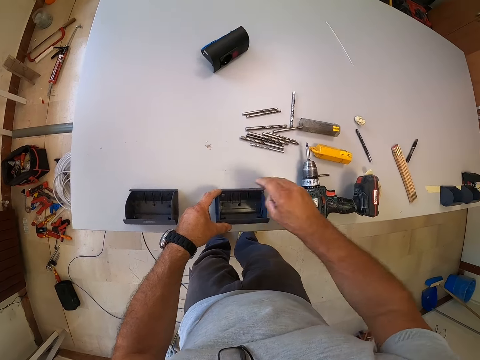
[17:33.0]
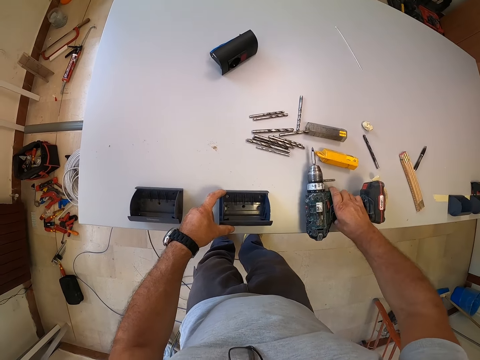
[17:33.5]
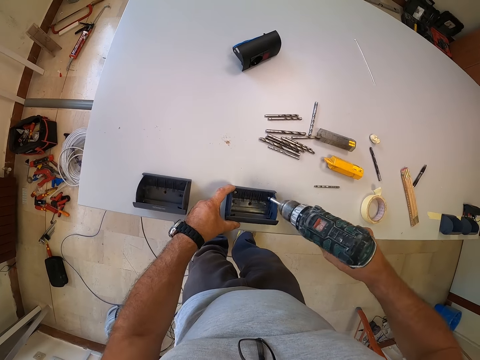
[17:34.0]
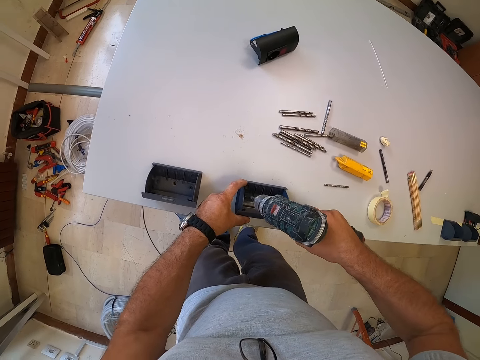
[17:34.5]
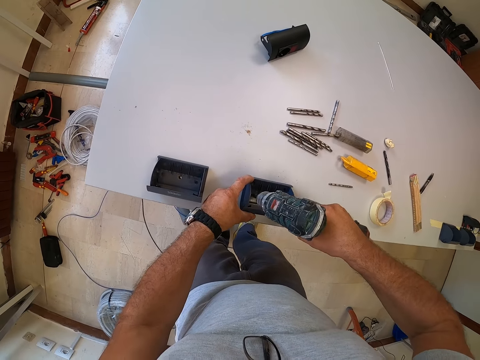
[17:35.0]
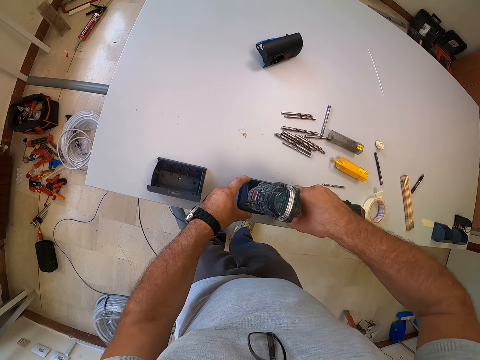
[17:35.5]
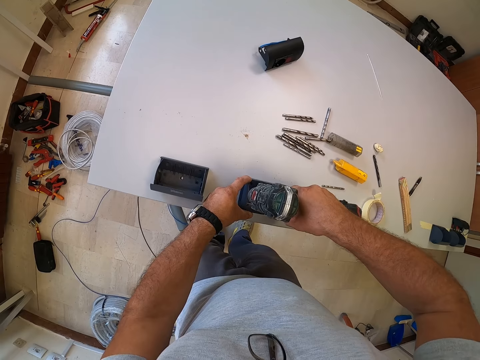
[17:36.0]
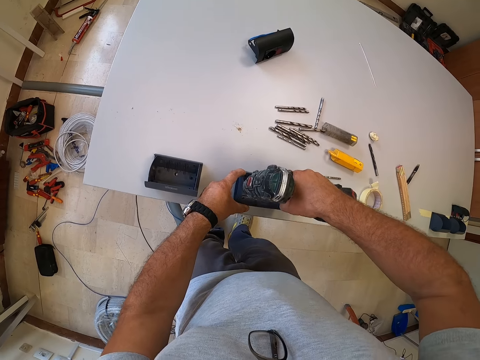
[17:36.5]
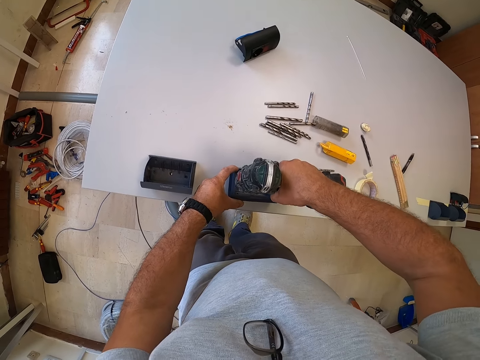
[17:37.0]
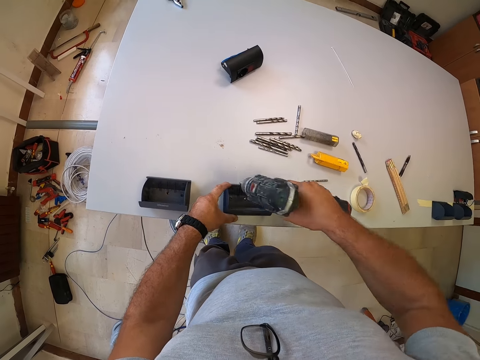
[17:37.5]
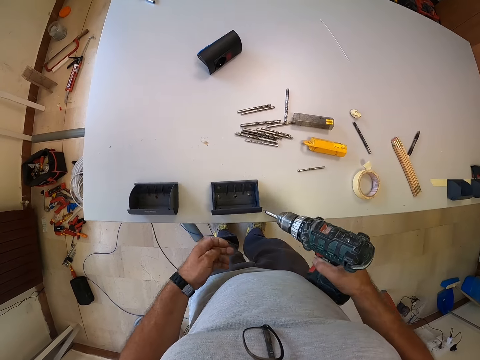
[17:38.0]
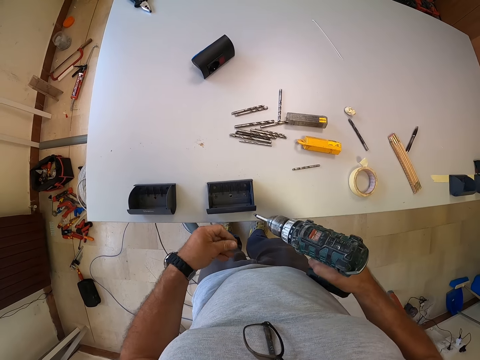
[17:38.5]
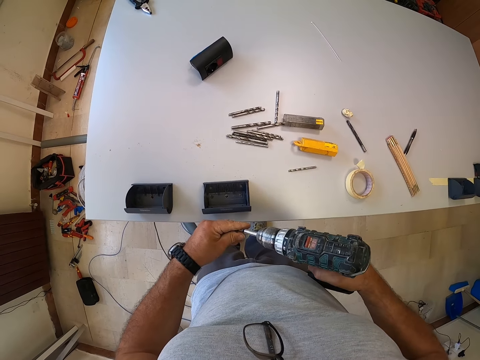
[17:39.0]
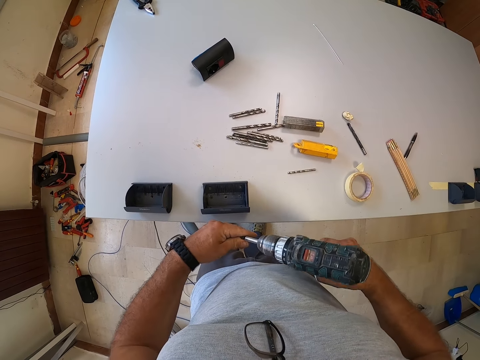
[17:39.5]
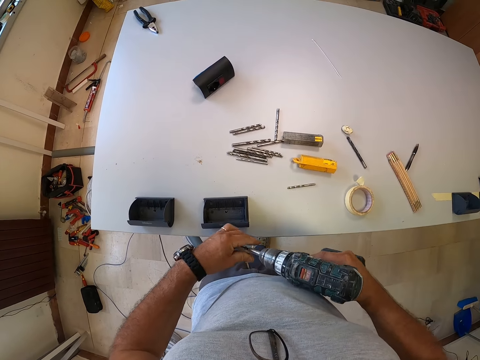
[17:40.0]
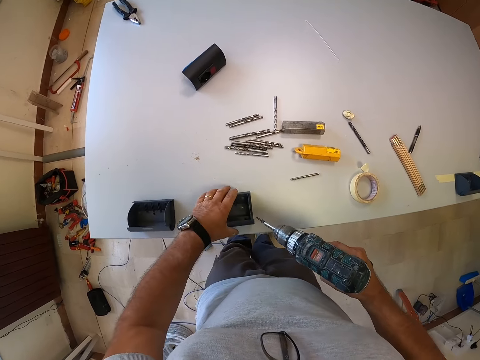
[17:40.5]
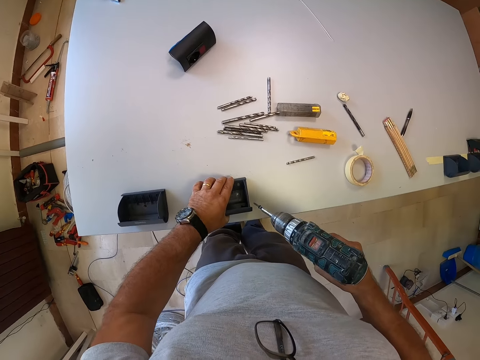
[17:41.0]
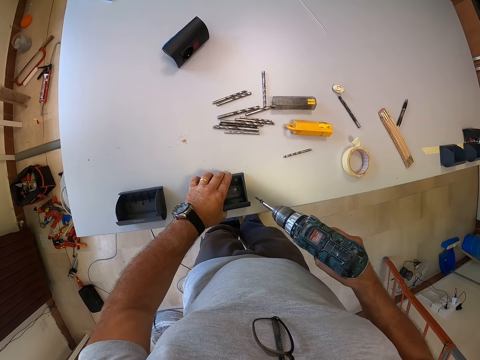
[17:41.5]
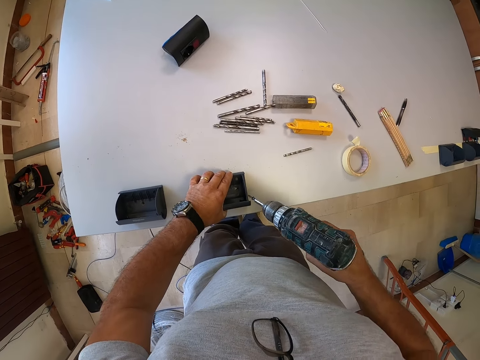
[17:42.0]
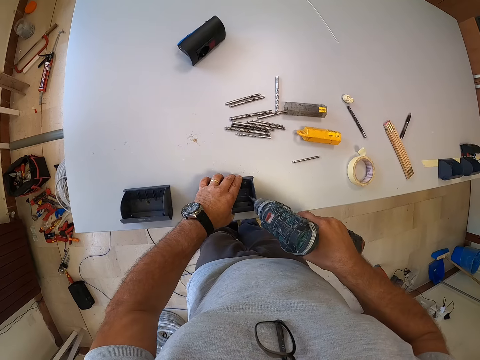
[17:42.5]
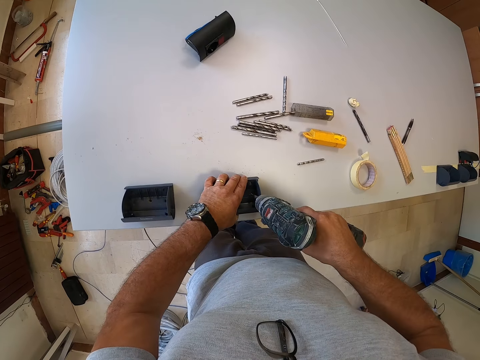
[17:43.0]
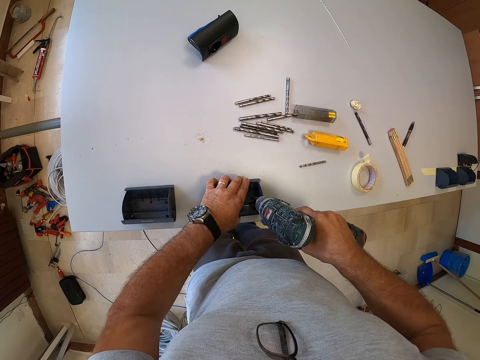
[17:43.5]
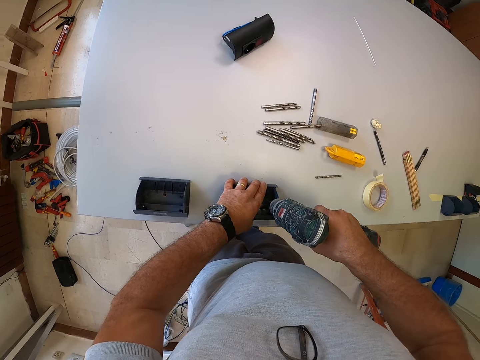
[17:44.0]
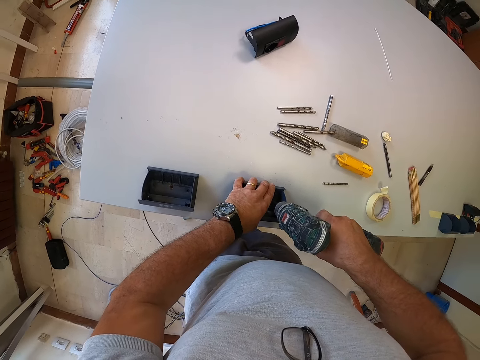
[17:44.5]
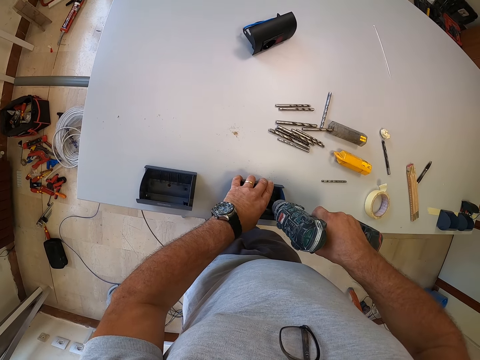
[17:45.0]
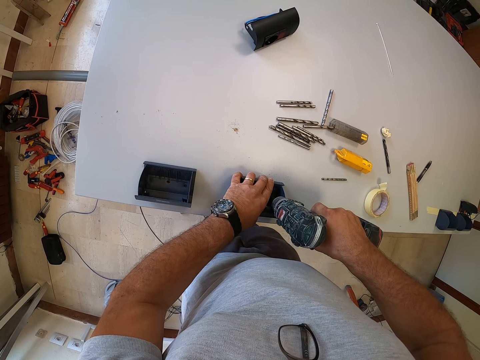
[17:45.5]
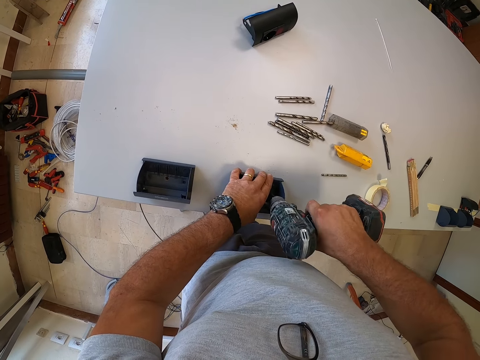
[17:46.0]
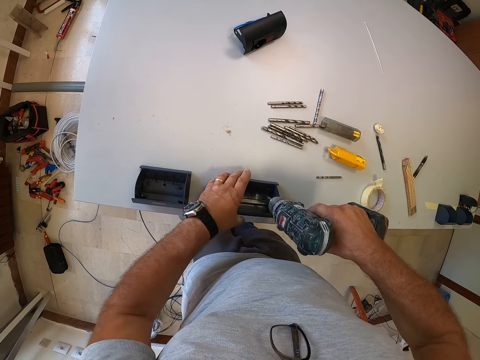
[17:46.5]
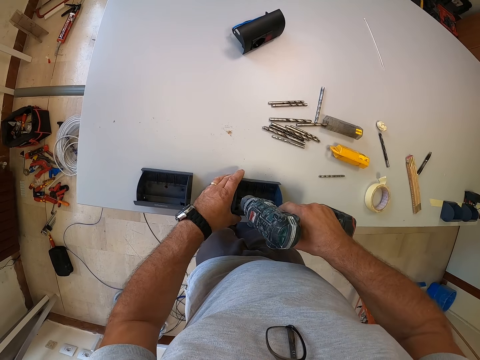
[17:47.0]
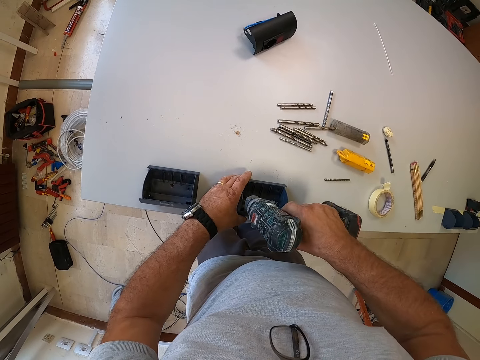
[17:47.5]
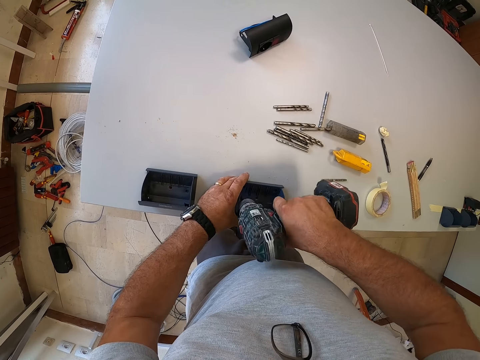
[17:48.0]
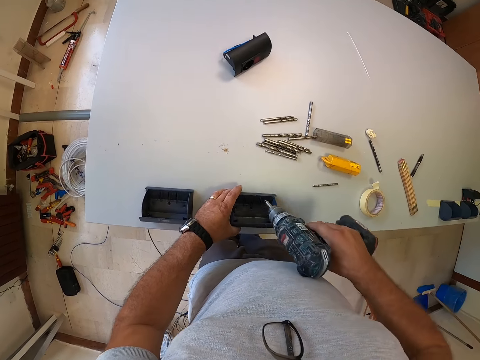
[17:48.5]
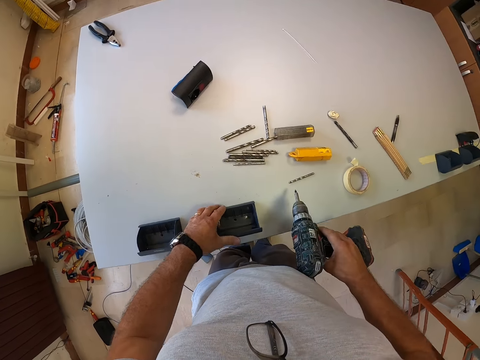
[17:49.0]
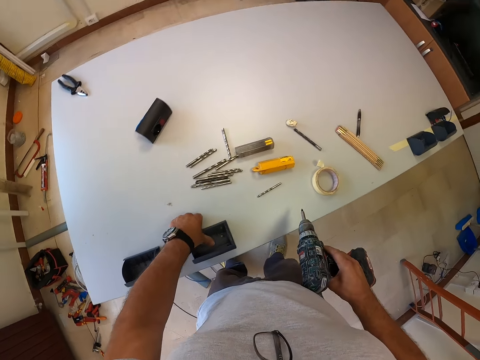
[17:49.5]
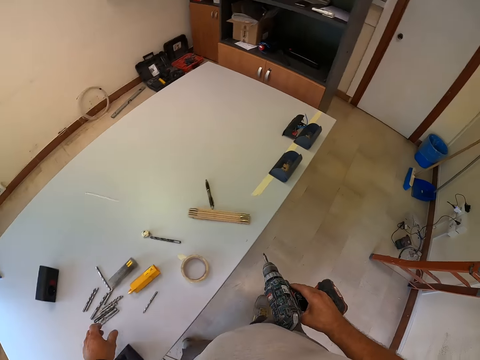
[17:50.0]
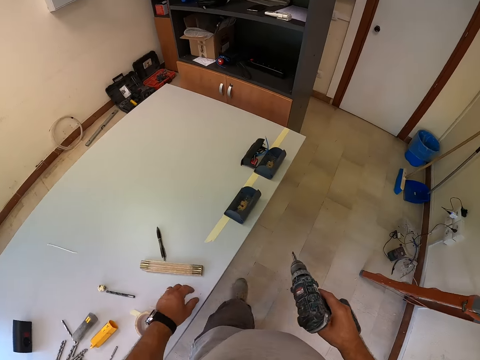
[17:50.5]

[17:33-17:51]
The camera wearer picks up the cordless driver or drilling machine from the table with his right hand. He drills through the plastic box with the cordless driver. He fixes the nail using the drilling machine. He puts another bolt in the cordless driver's mouth. He fixes the nail on the drill bit. He holds the plastic box with his left hand. He drills through the plastic box with the cordless driver. He fixes the nail on the mounting box. He adjusts his left hand on the plastic box. He drills through the plastic box with the cordless driver. He puts his left hand in the plastic box. He walks towards another plastic box. He checks the nail with his hand.

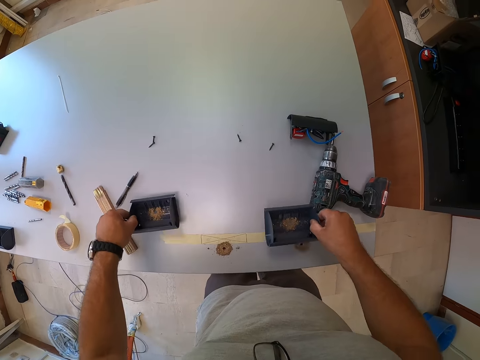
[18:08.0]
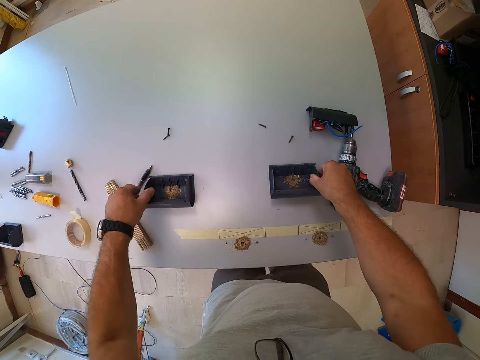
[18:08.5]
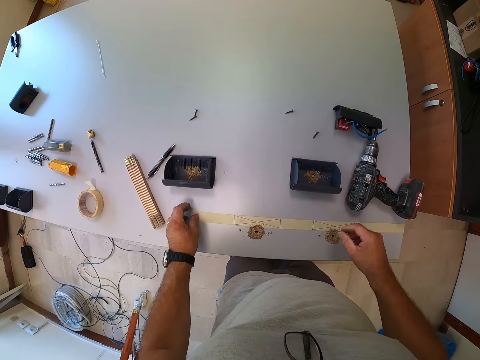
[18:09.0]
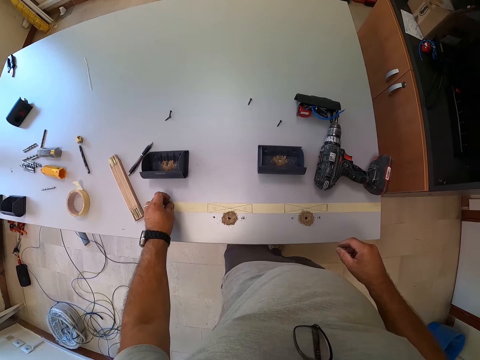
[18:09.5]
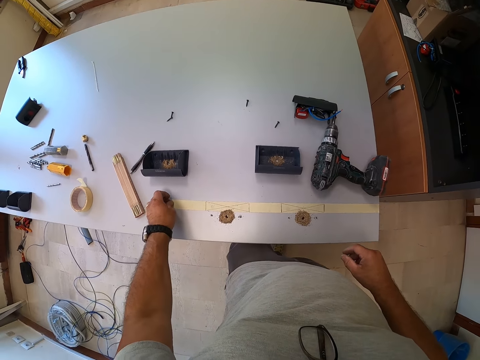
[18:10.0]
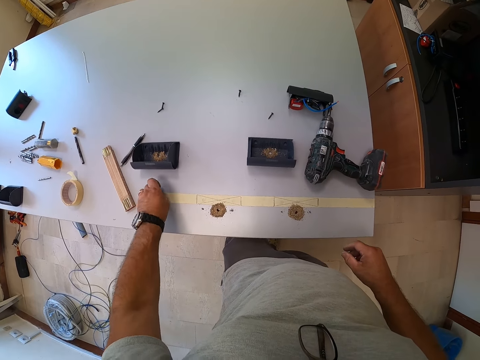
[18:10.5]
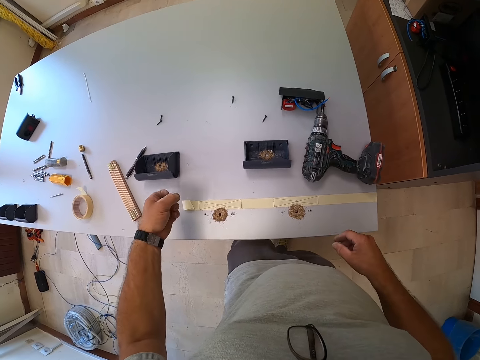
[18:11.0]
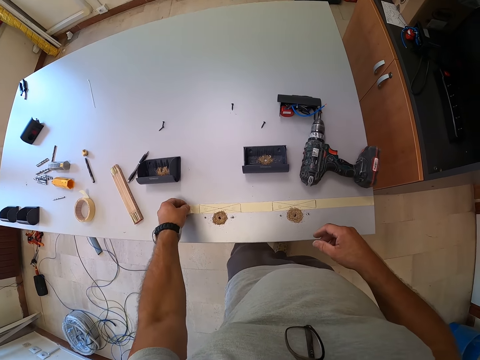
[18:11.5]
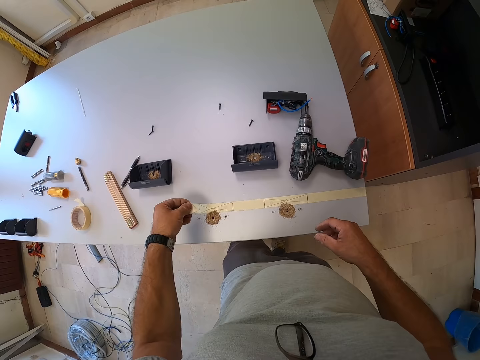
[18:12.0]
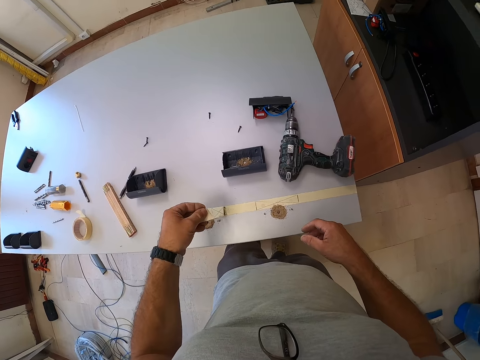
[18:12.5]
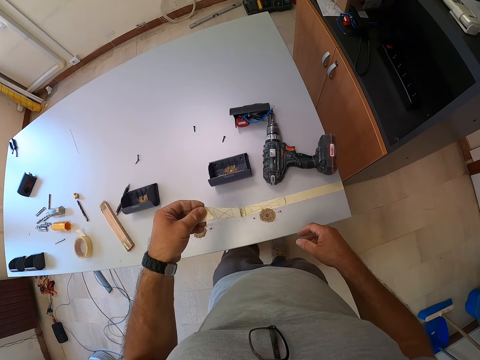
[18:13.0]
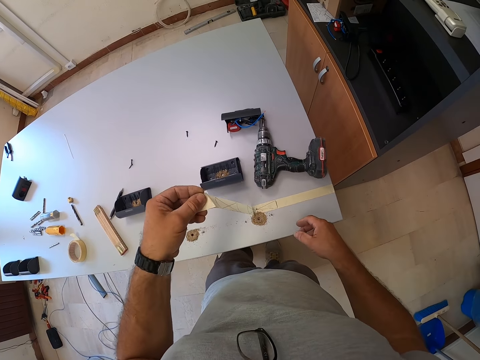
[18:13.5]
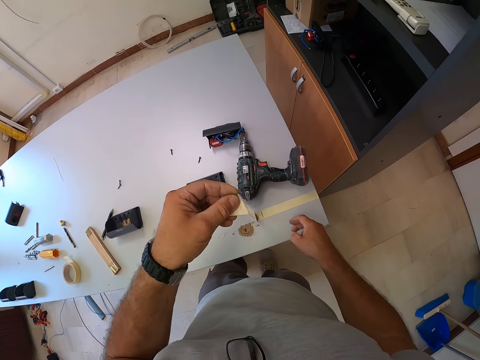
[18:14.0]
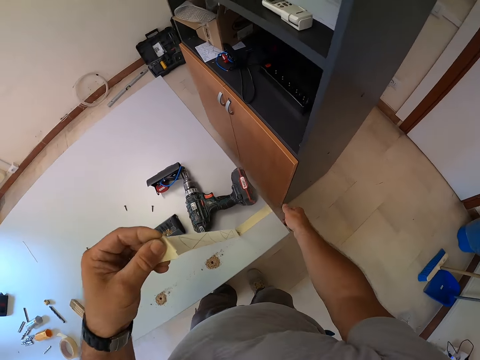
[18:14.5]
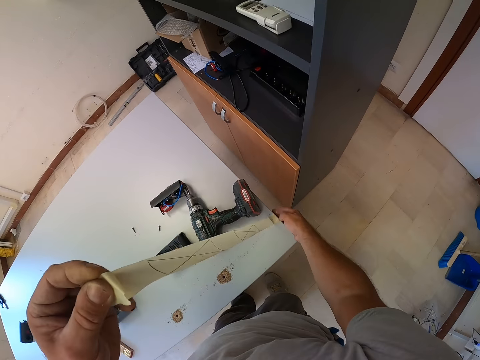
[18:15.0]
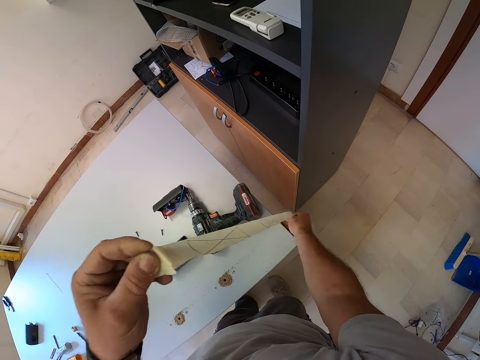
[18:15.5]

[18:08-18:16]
The camera wearer removes the mounting box. He pushes the mounting box on the table. He removes the paper tape on the table with his hands.
